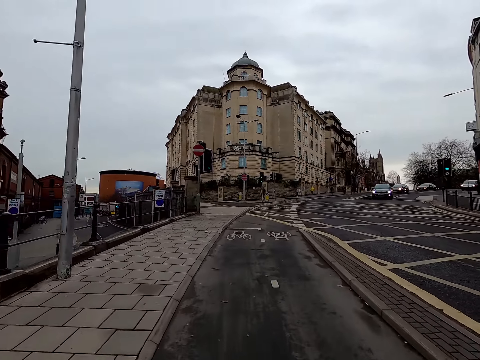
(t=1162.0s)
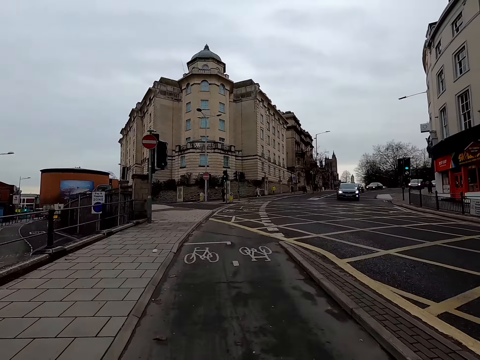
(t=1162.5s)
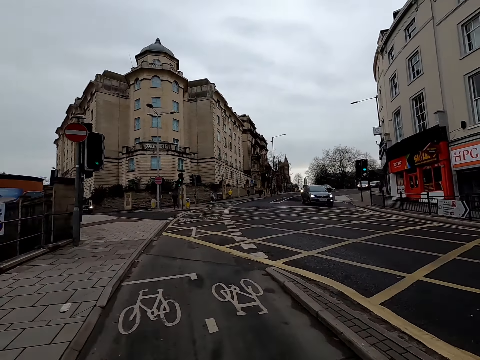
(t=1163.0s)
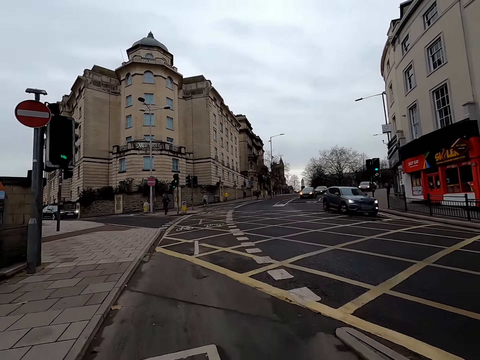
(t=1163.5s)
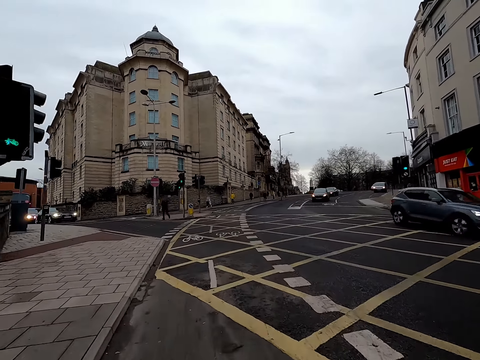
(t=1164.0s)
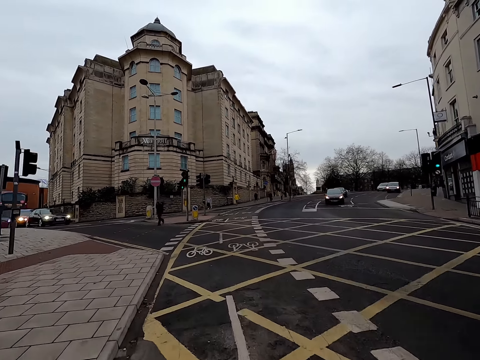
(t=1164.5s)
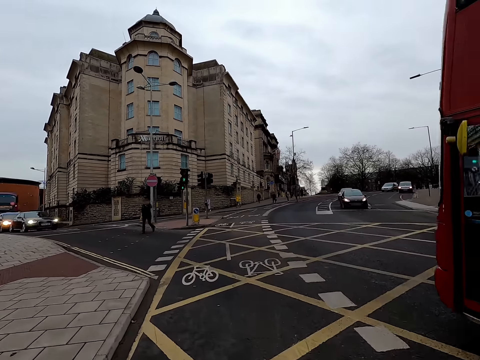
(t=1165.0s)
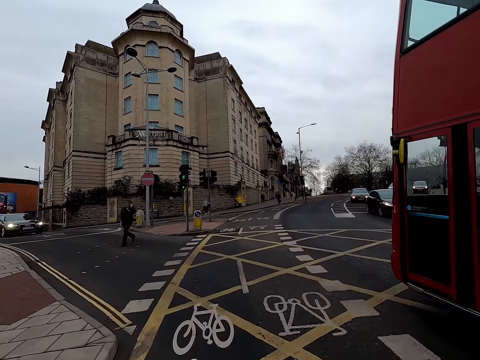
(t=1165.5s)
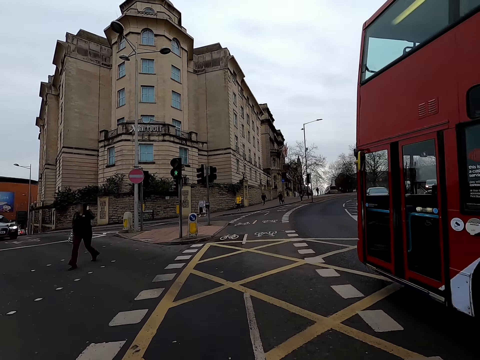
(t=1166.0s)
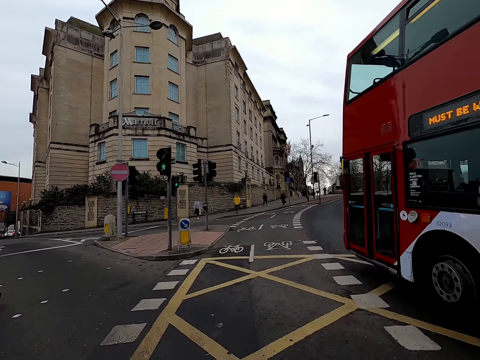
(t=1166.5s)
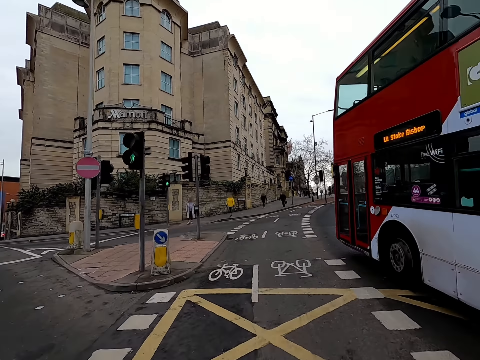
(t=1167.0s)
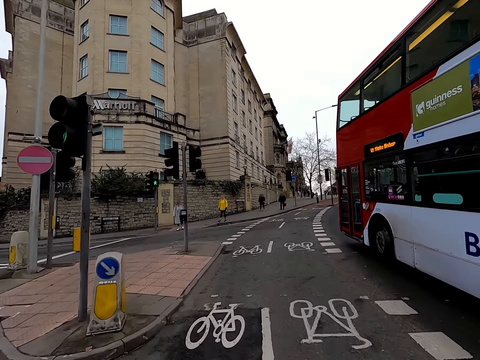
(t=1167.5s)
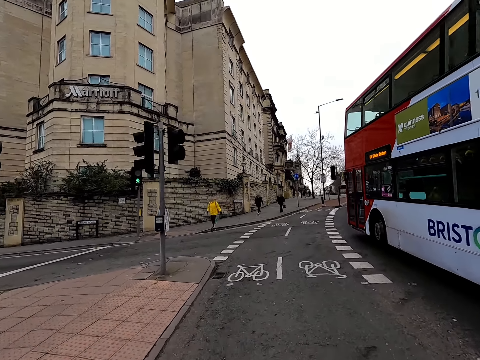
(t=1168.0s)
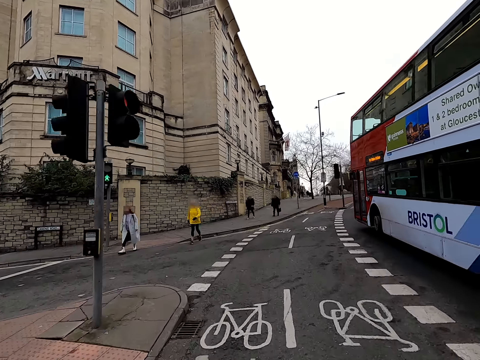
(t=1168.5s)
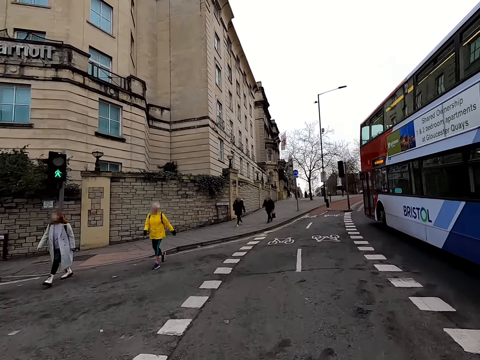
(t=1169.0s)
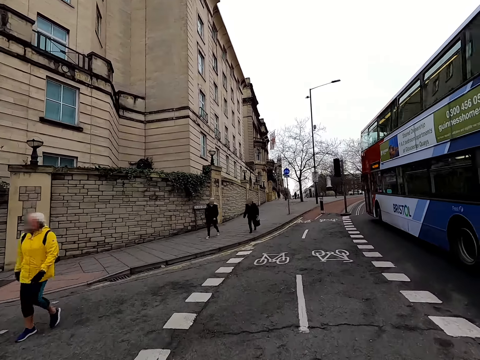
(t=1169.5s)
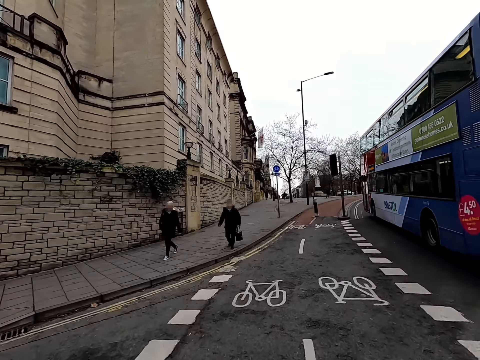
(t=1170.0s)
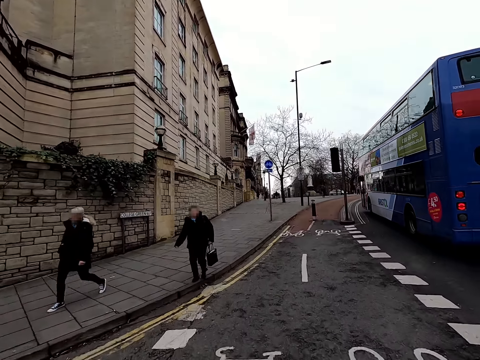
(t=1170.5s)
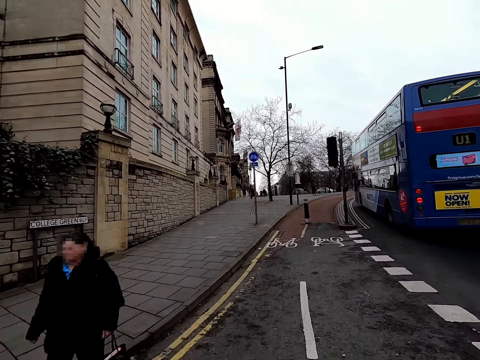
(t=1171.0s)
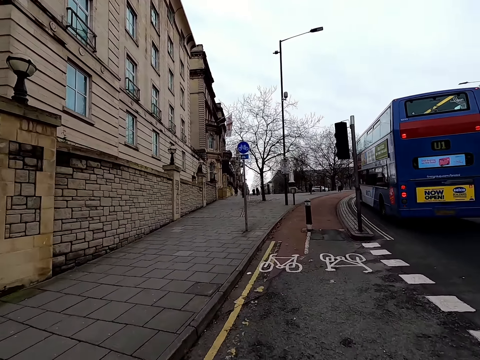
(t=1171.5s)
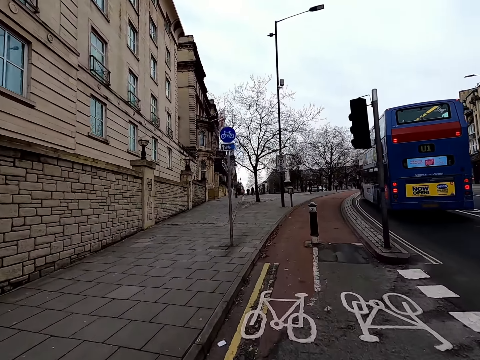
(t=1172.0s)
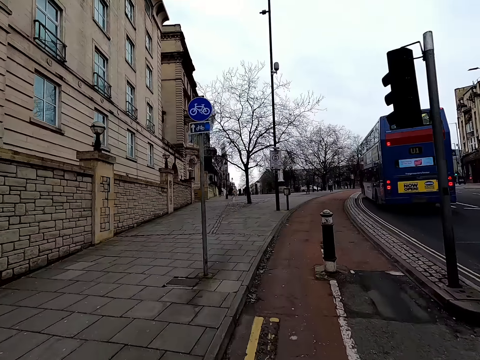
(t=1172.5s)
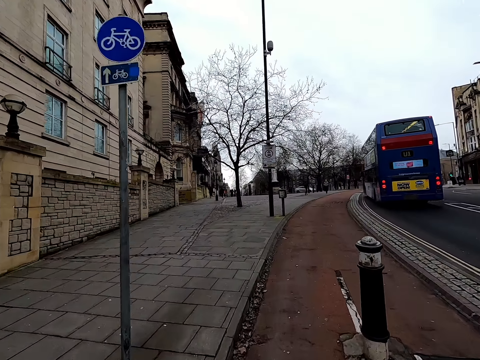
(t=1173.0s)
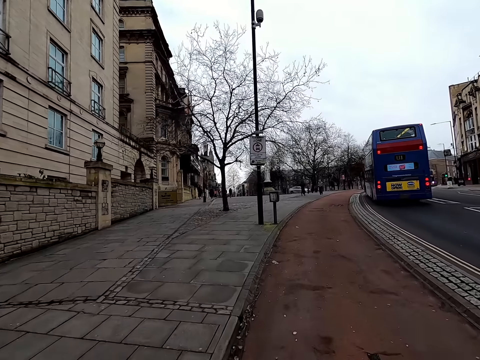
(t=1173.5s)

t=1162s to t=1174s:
Several vehicles drive past the camera wearer. The camera wearer rides the bicycle past a group of people.

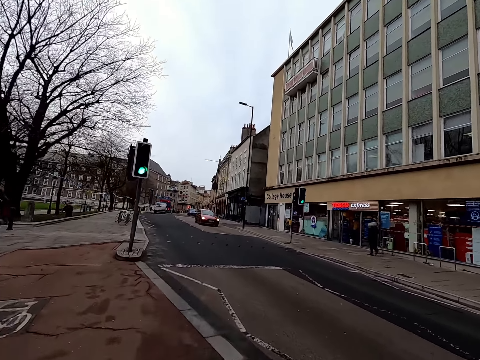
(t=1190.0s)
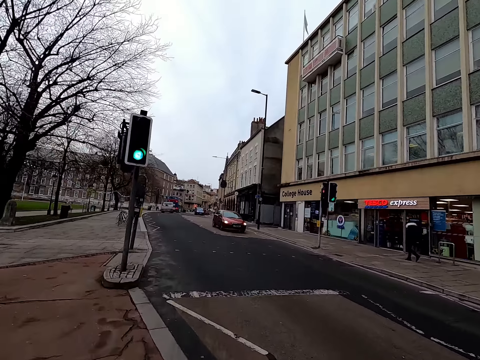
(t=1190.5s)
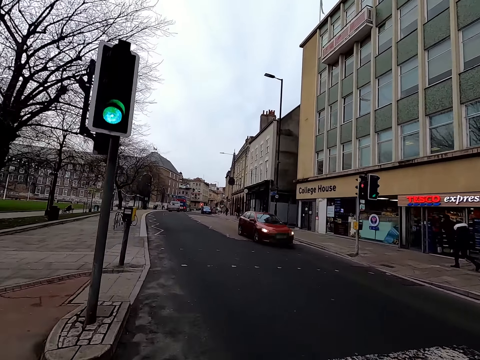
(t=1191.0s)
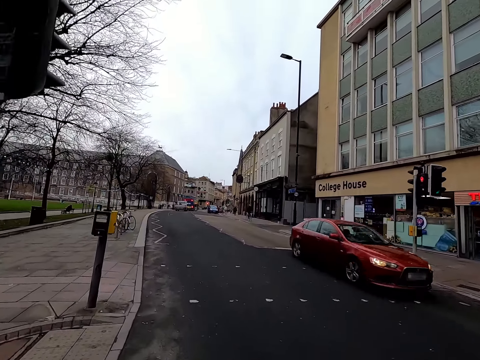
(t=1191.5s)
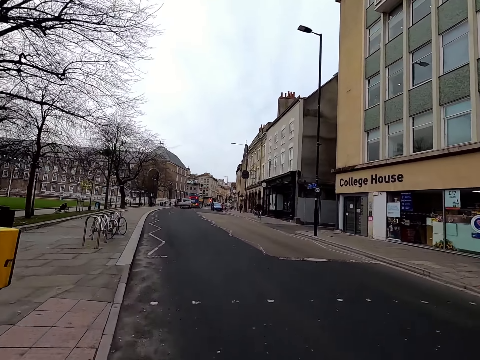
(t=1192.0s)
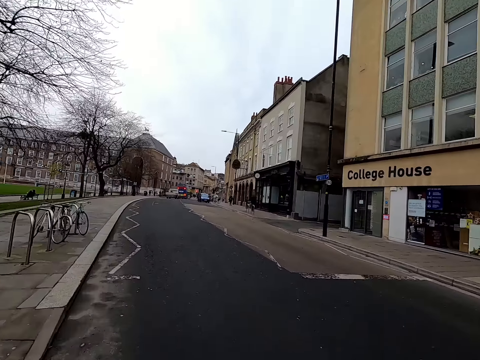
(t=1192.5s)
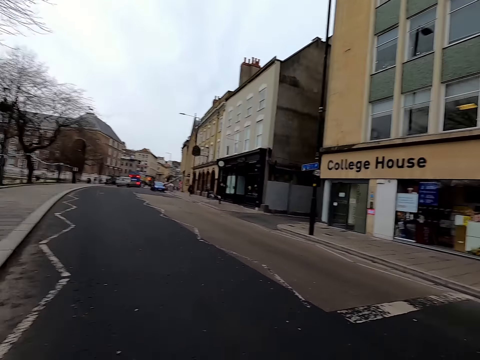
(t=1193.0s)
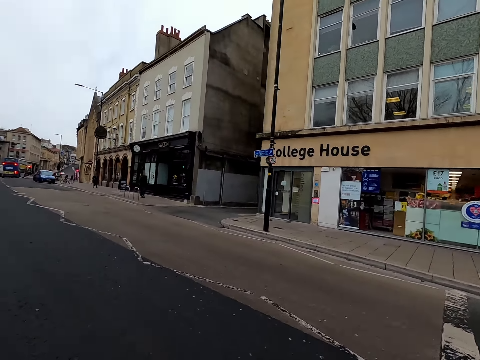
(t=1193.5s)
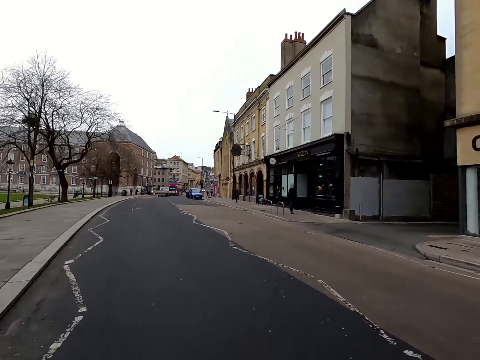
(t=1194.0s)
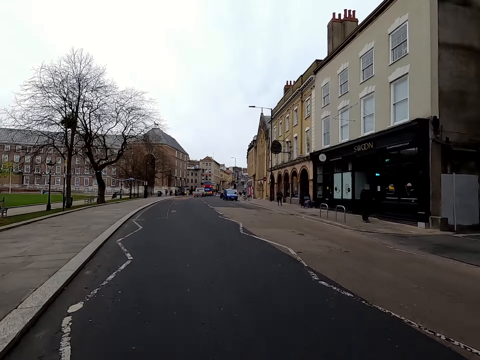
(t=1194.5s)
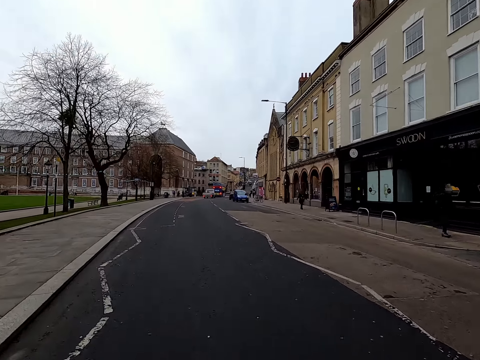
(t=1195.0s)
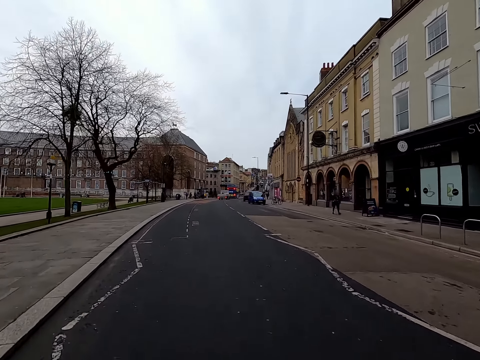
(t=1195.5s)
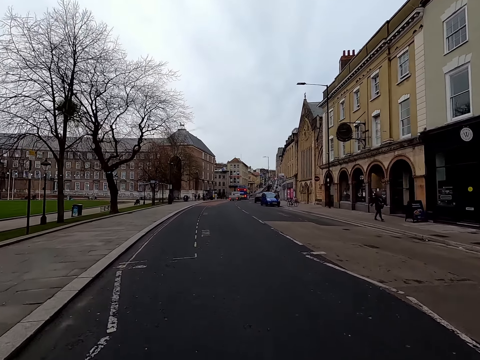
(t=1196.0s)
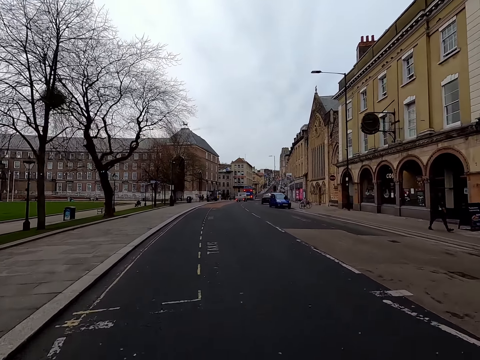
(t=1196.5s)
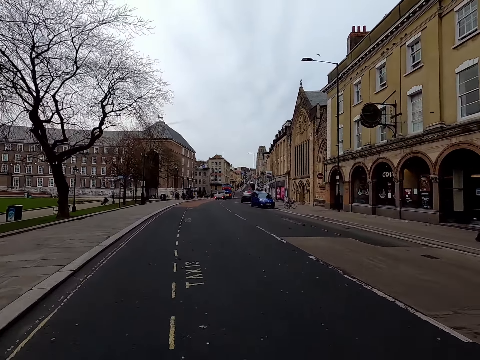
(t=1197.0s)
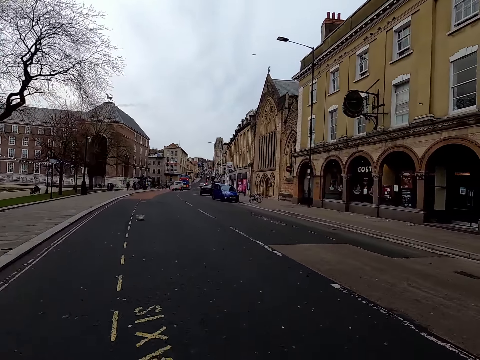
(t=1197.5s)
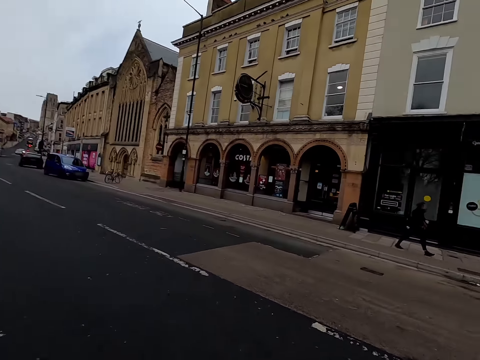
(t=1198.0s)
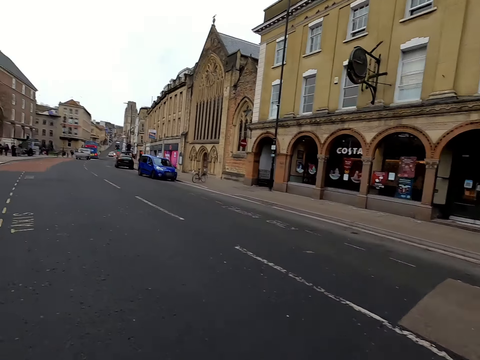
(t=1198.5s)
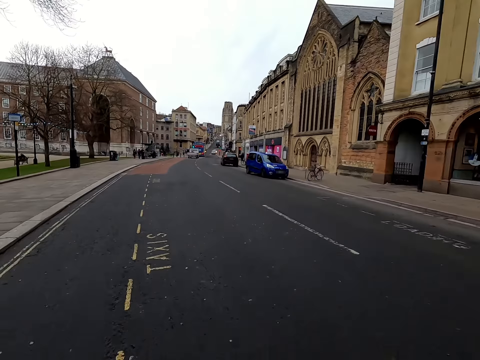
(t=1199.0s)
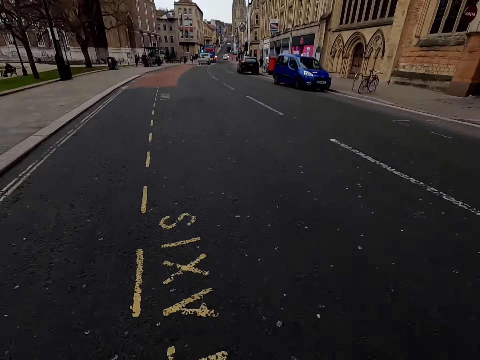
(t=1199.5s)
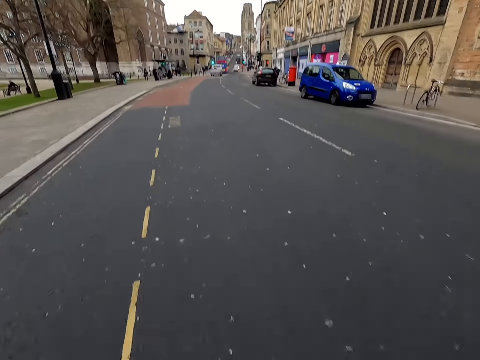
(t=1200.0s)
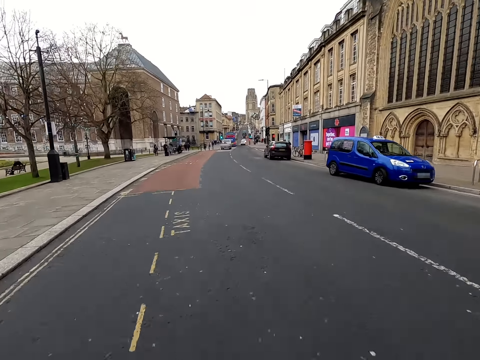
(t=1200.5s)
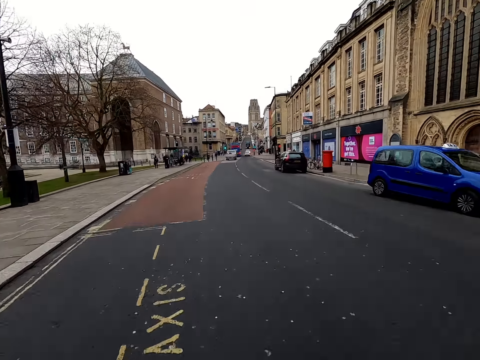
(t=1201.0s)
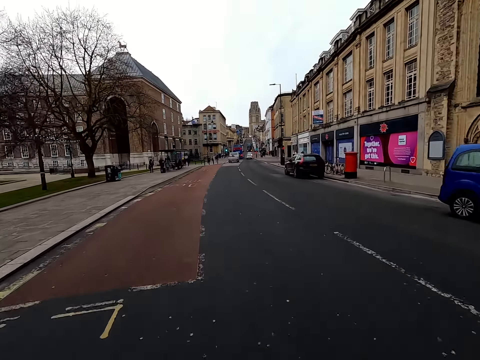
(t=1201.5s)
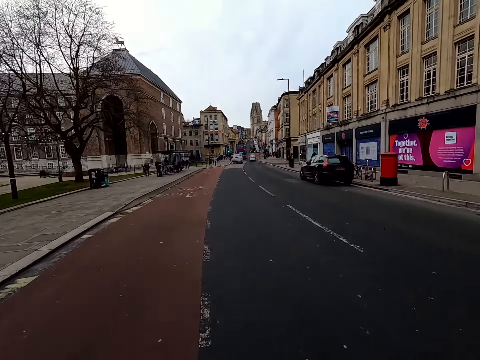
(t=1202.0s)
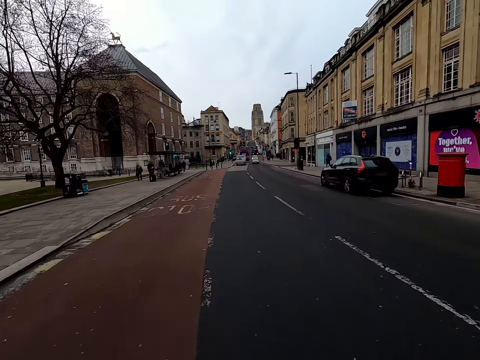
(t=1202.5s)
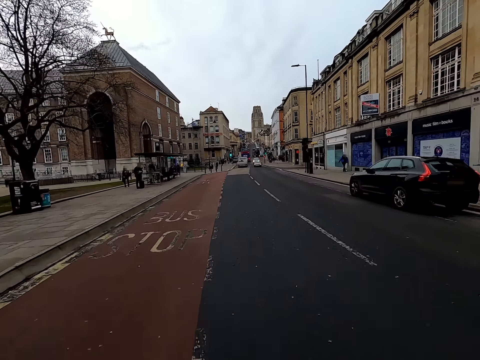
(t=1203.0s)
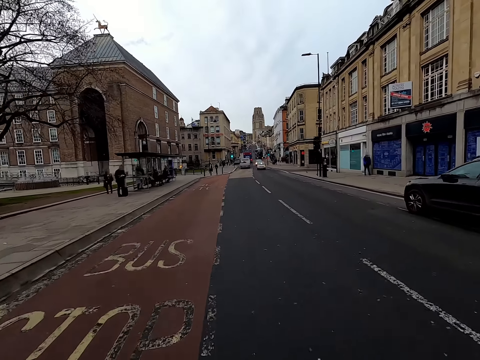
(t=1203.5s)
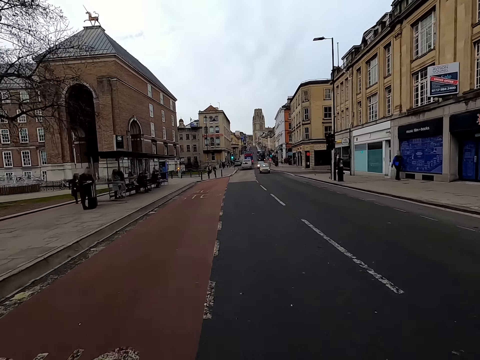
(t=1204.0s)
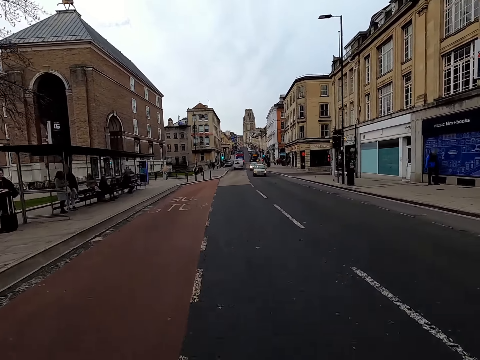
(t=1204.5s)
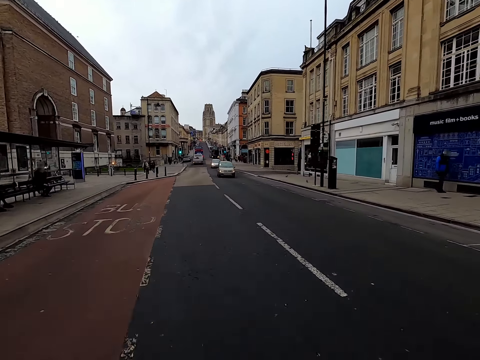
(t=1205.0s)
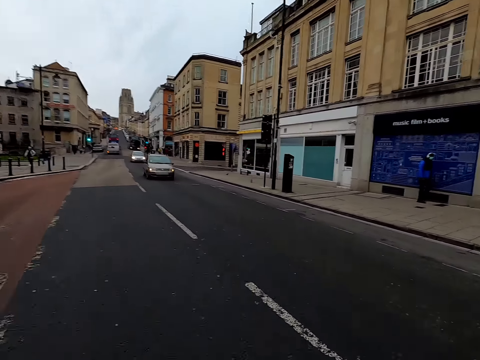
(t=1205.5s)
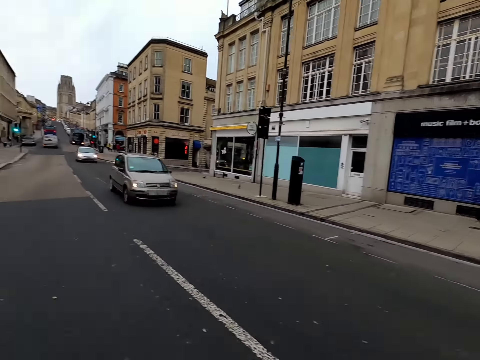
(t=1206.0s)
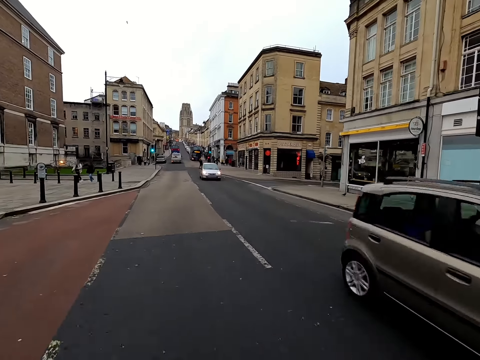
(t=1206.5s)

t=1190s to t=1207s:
A red car drives past the camera wearer. The camera wearer cycles on a highway.
